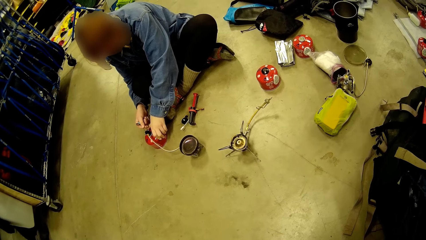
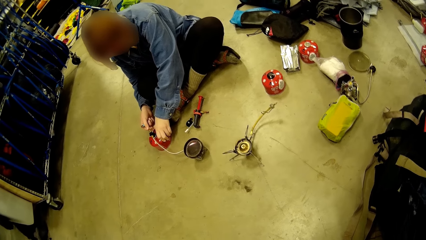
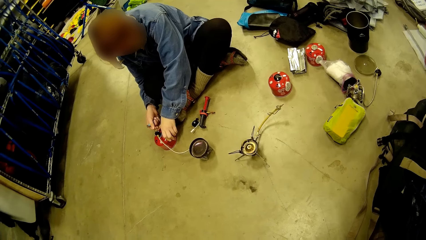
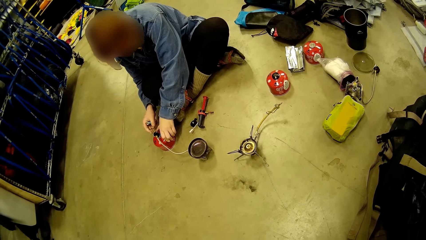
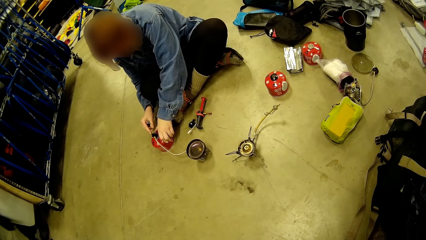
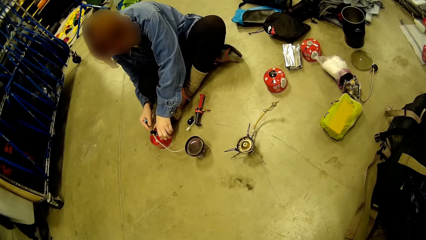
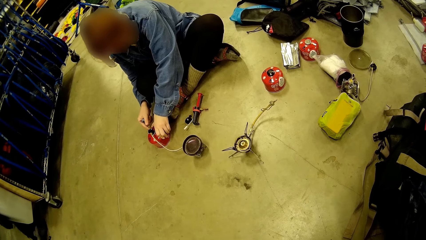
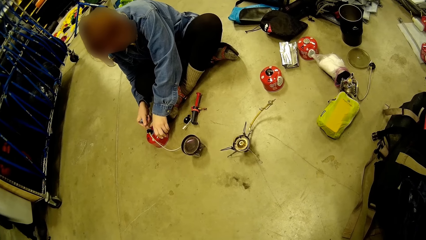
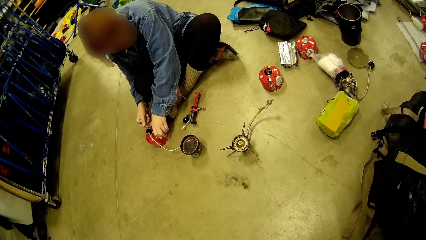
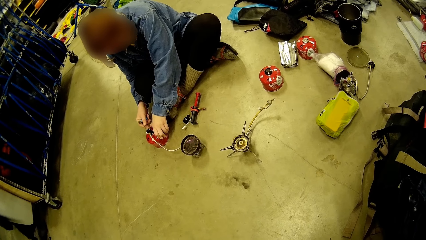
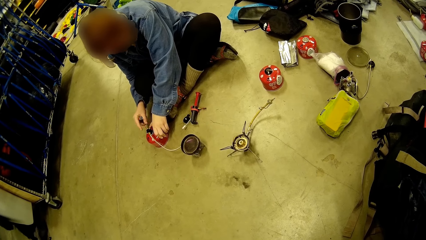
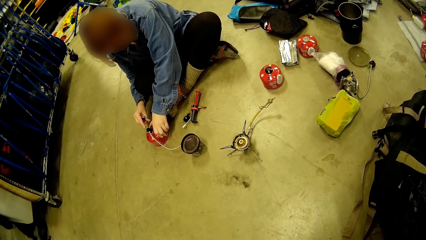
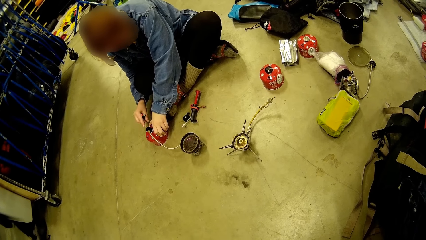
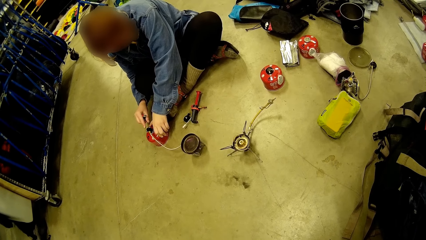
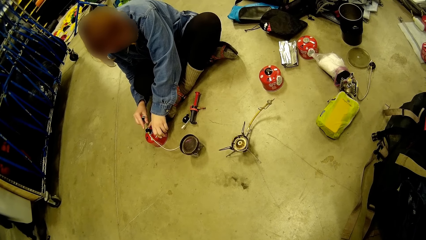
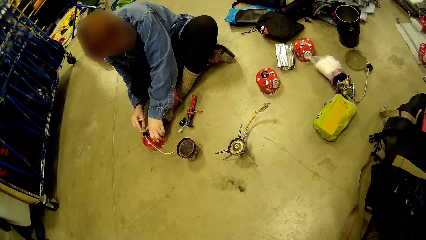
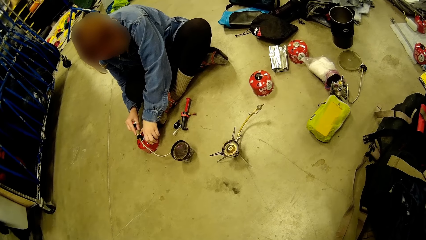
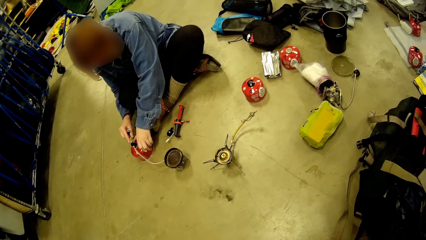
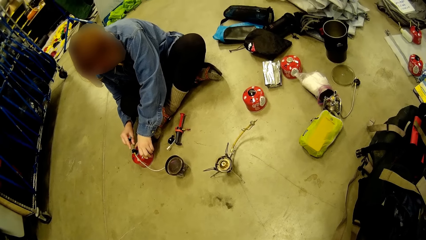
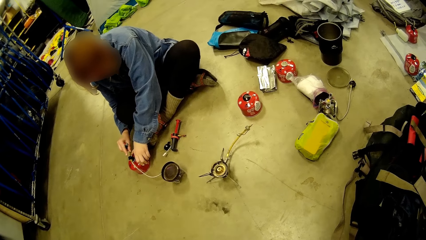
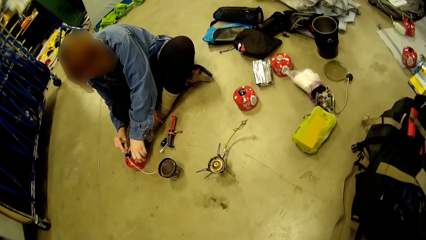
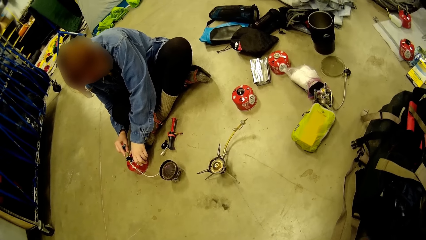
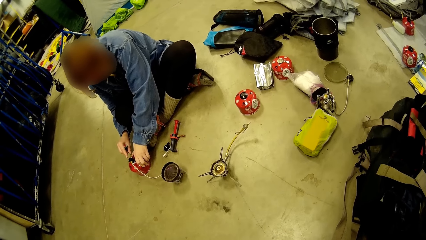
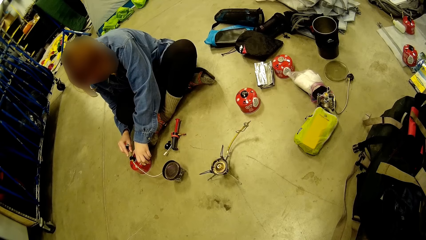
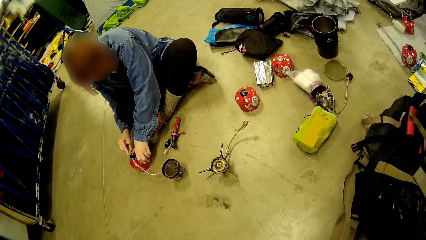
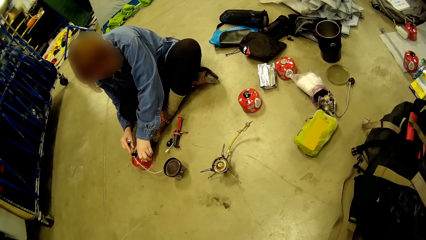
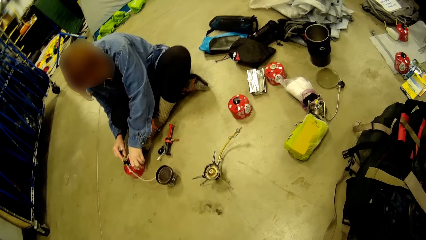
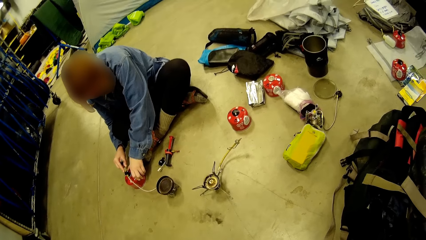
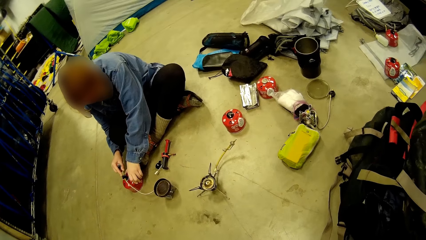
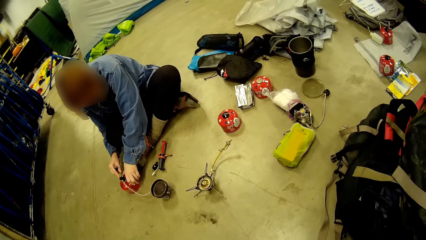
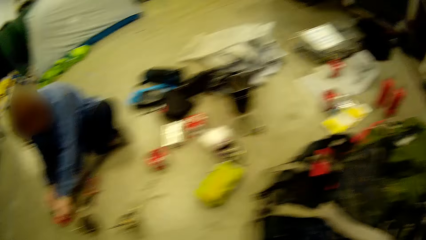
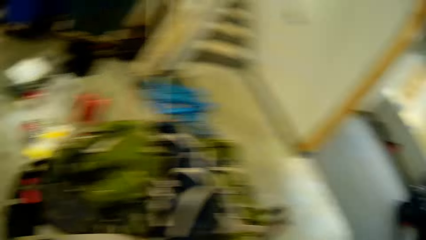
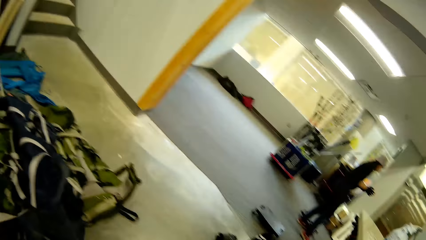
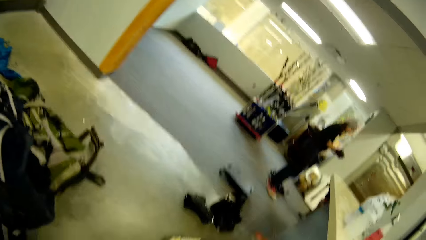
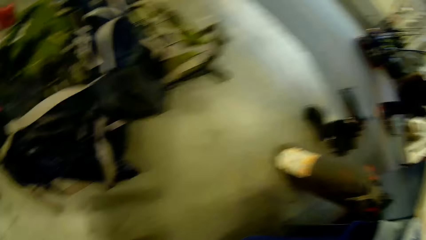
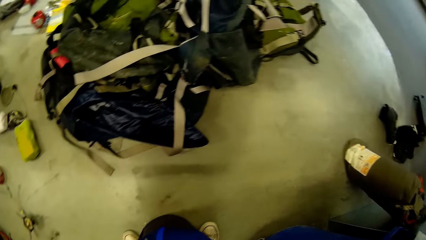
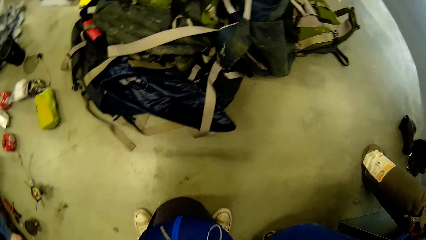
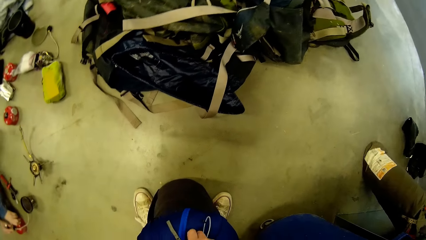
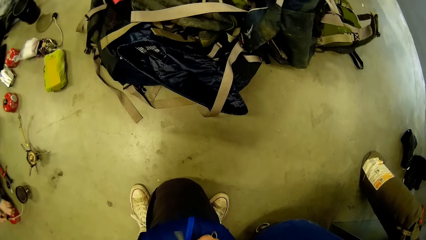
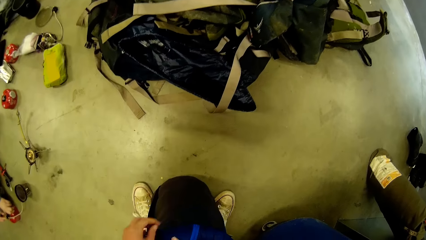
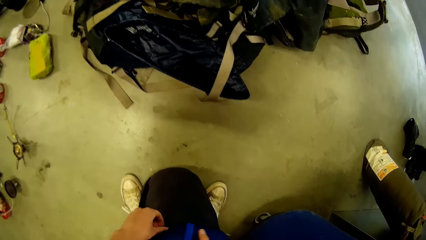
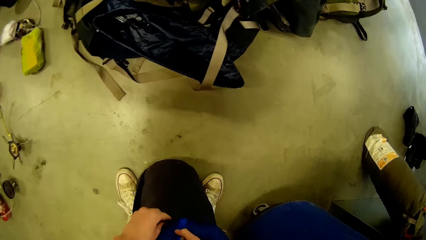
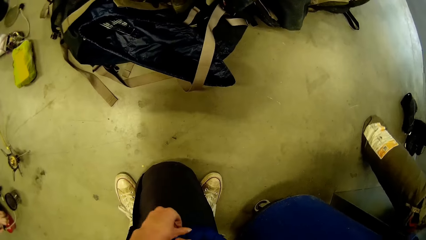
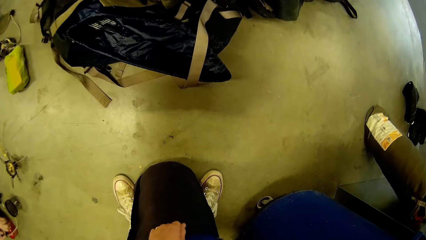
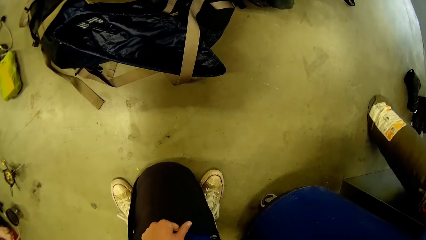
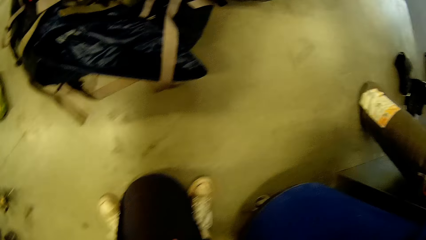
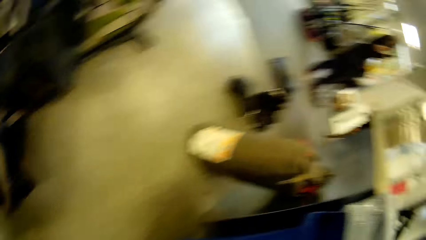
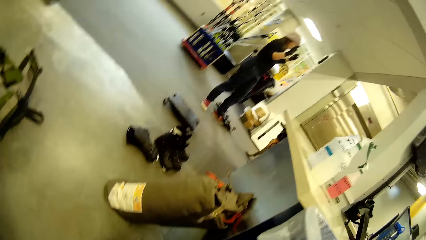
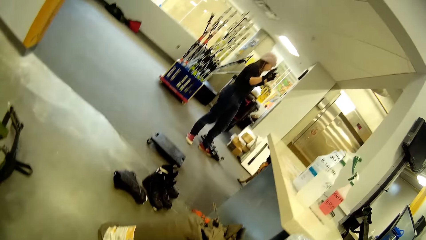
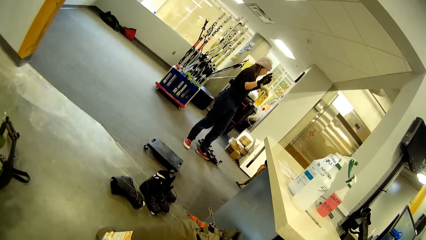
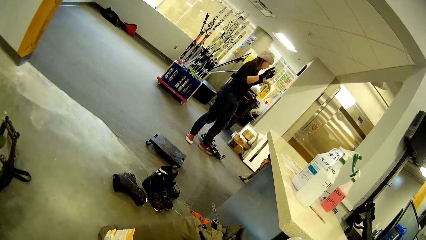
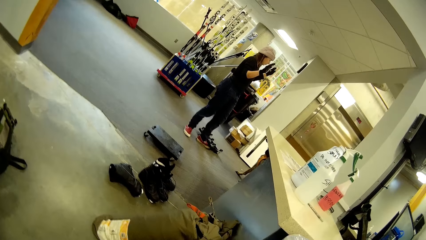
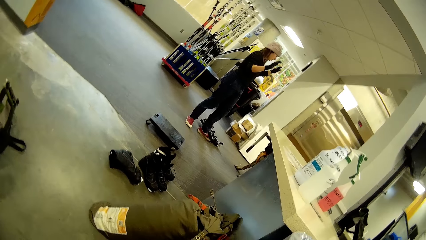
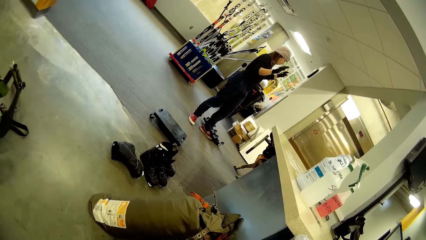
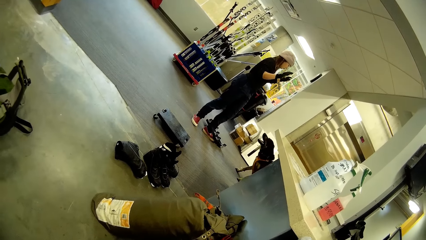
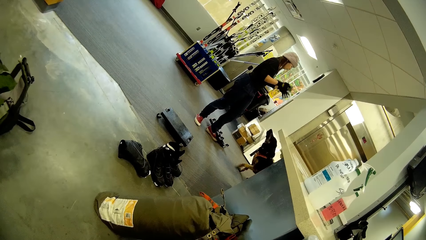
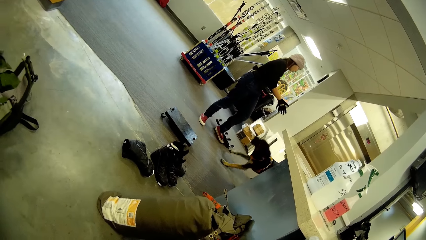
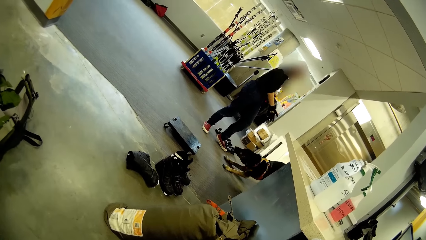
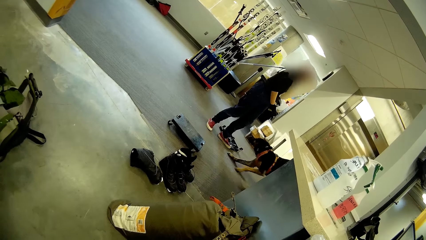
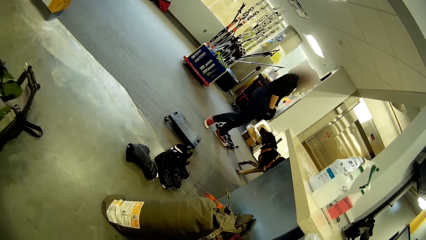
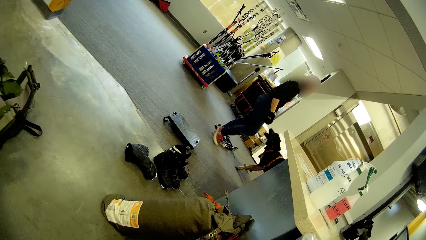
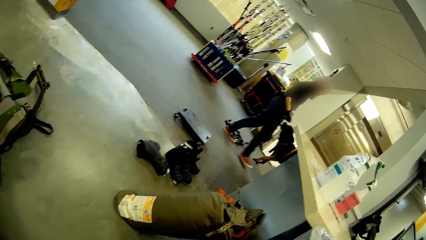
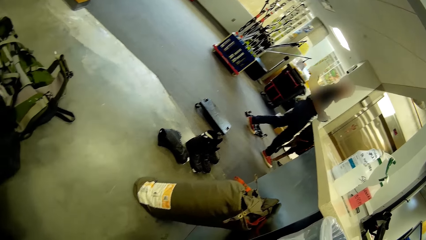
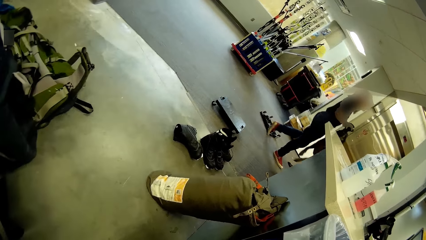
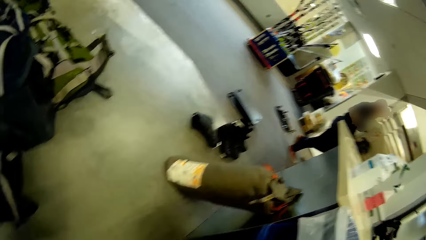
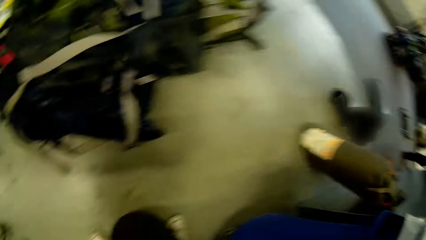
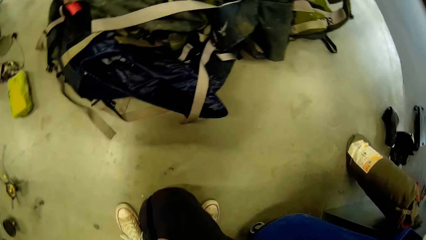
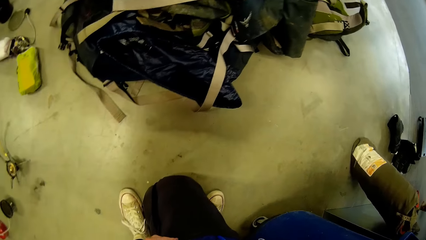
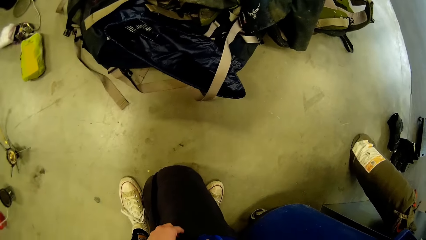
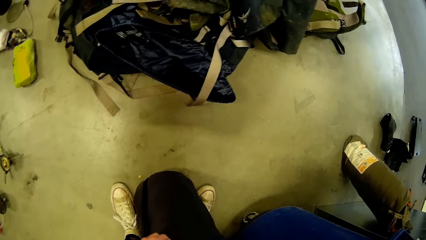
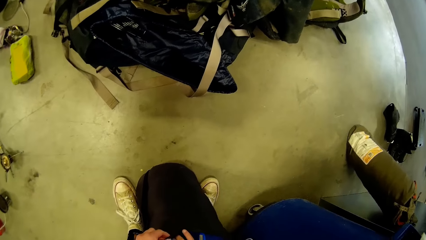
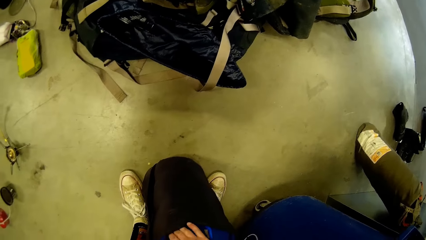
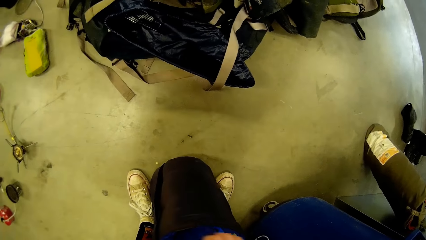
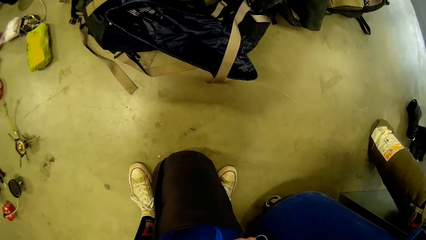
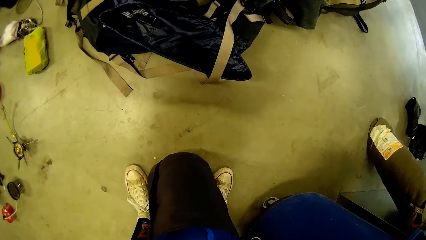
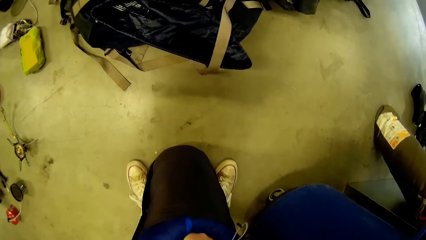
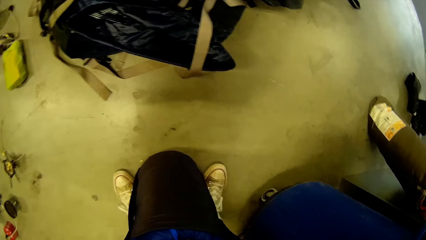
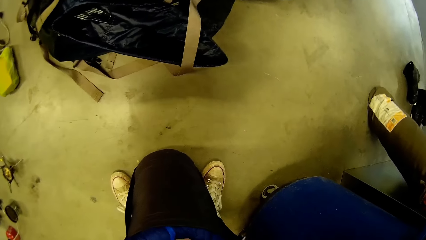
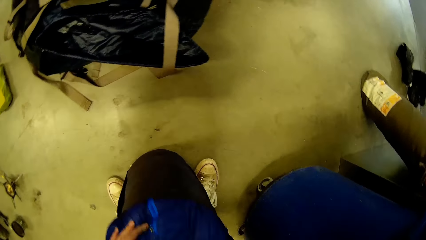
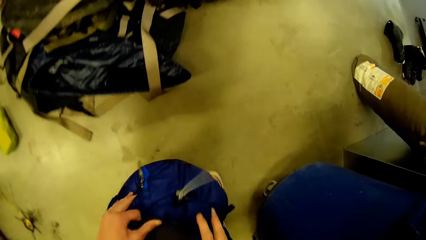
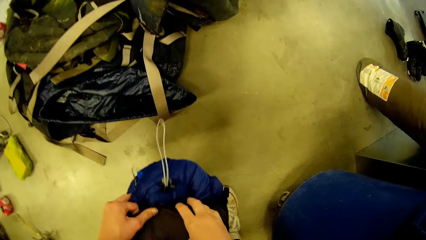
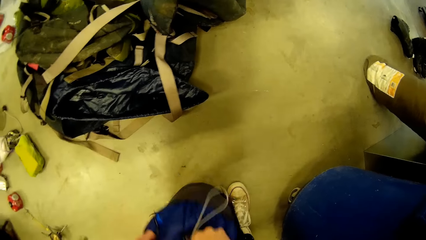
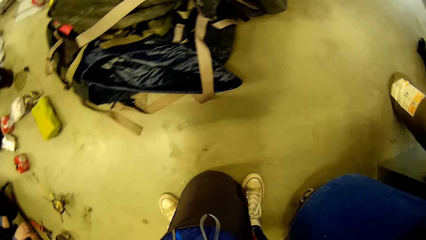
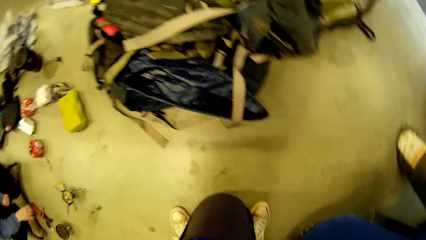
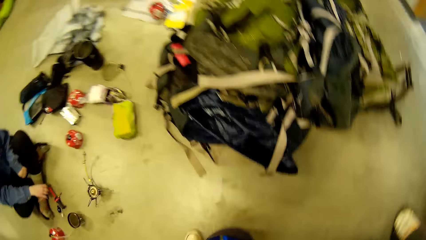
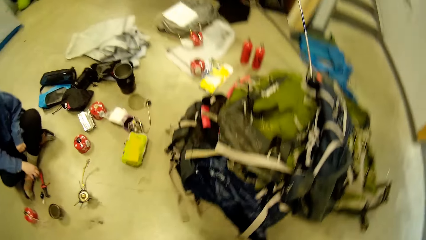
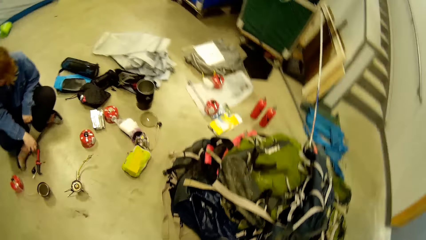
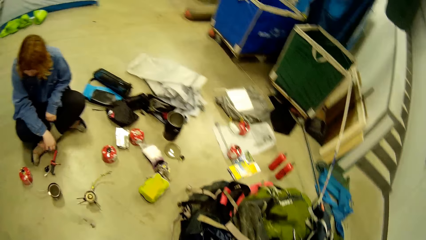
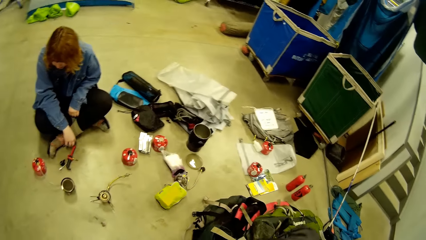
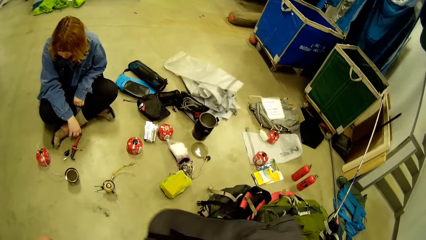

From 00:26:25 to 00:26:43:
The woman adjusts the burner. Another man plays with another dog. The camera wearer packs clothes in the bag. She pushes the winter jacket inside the bag in her hand.
